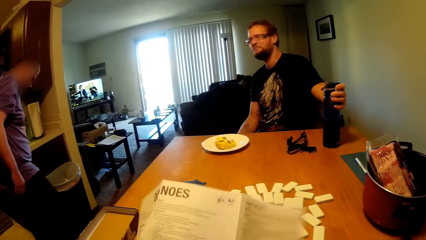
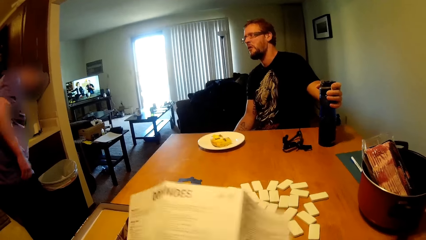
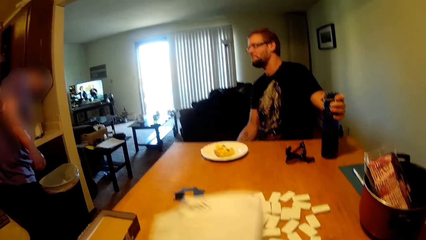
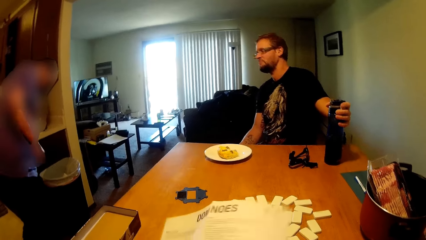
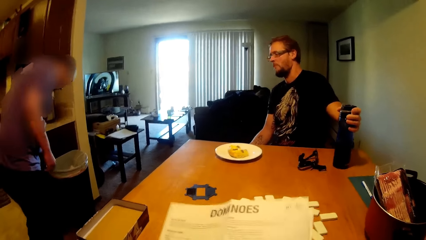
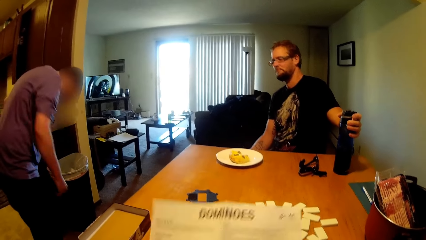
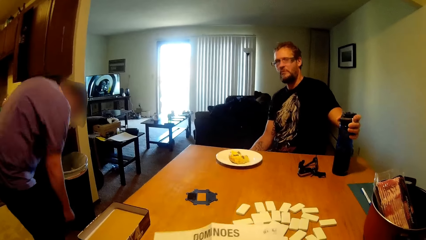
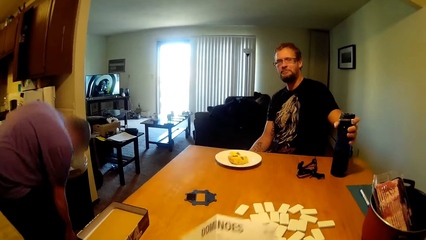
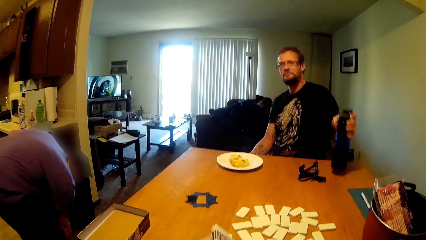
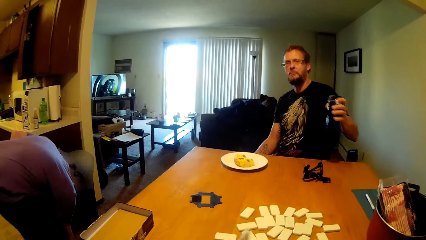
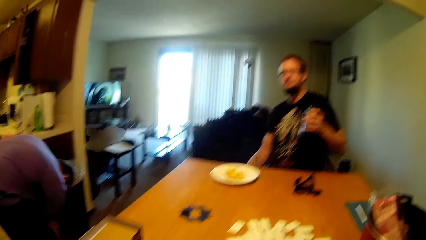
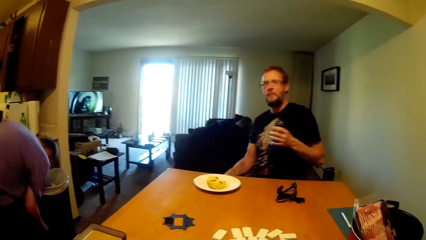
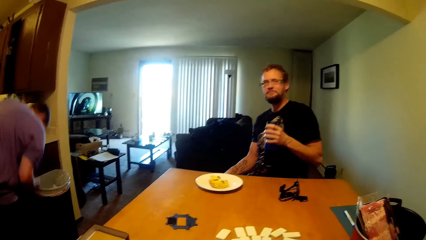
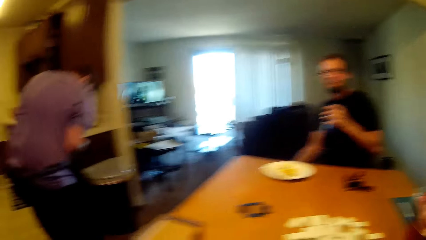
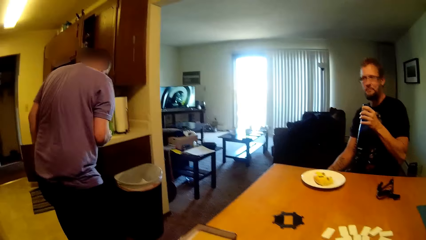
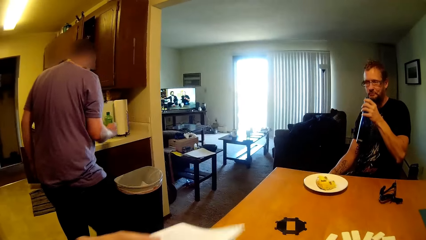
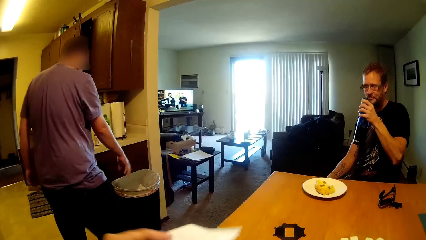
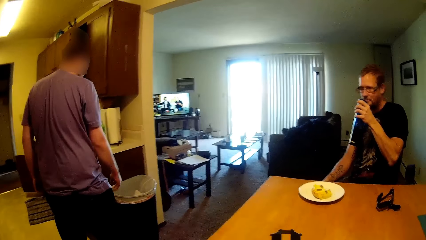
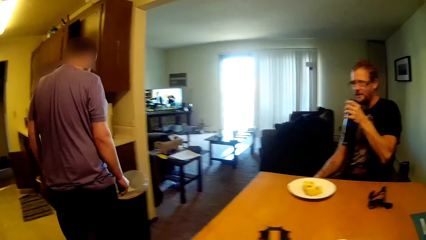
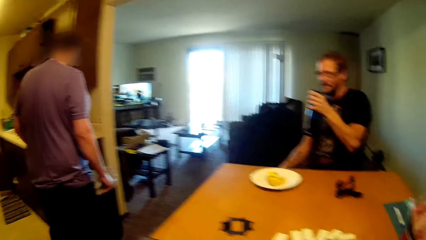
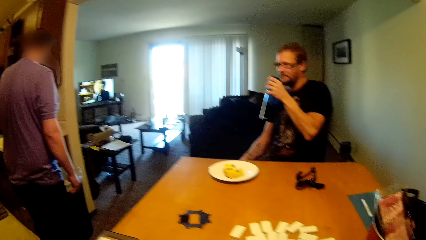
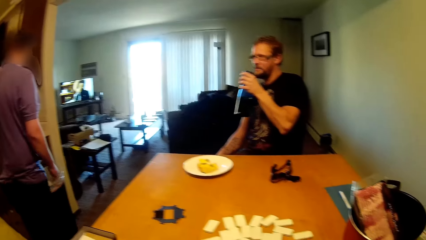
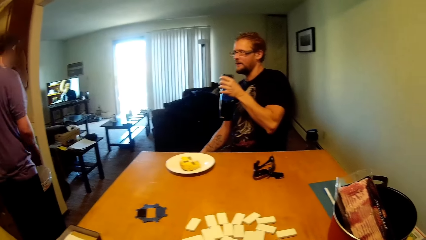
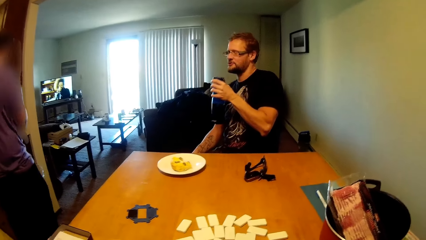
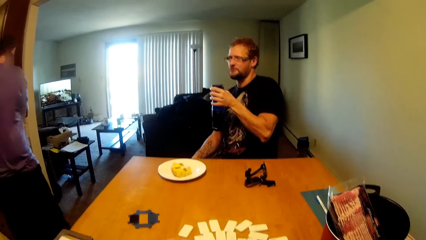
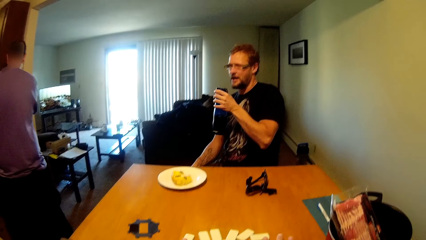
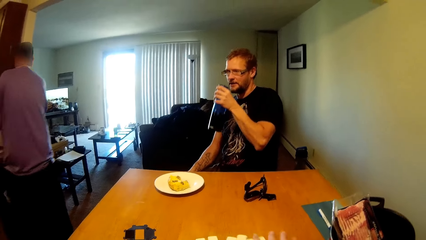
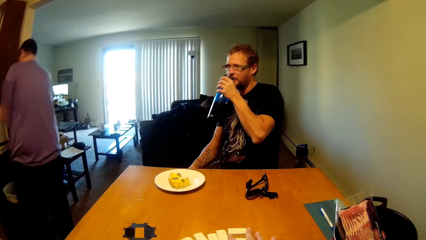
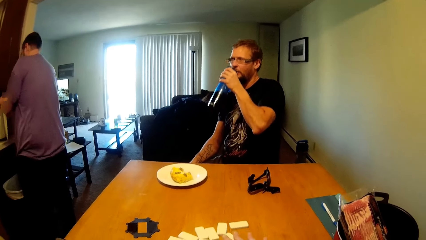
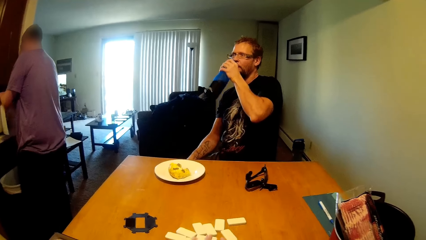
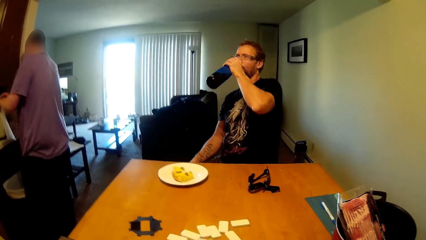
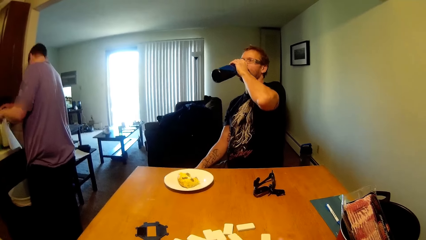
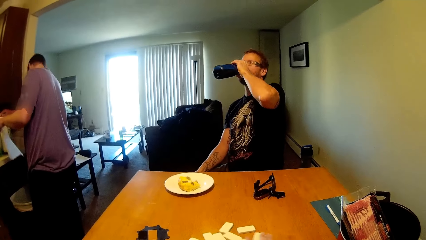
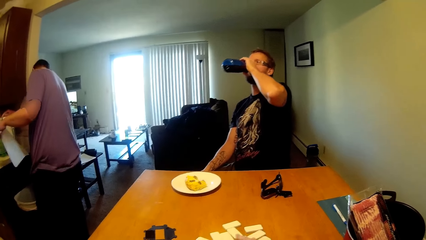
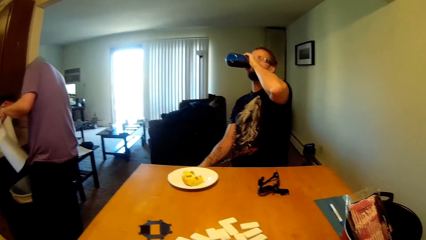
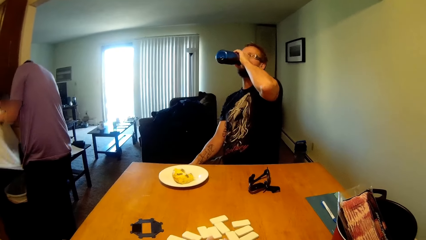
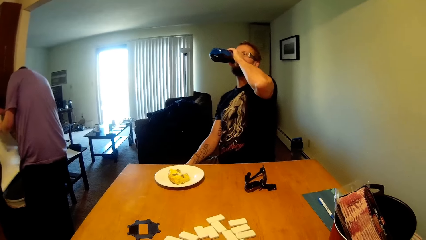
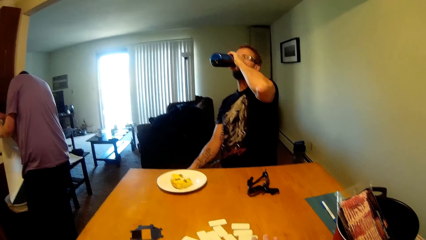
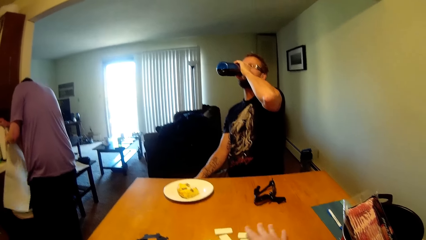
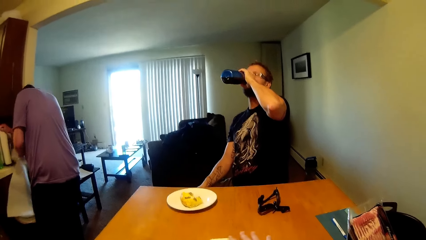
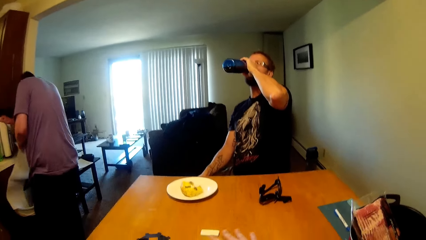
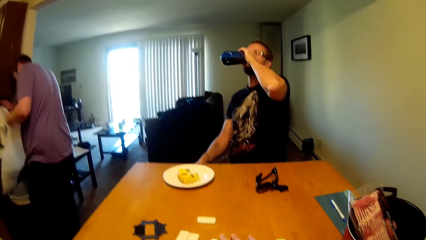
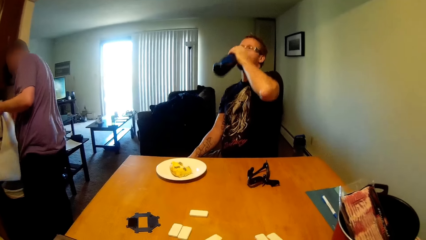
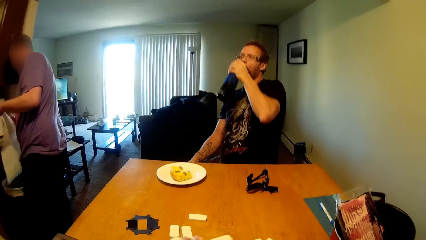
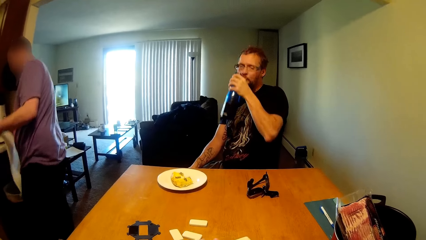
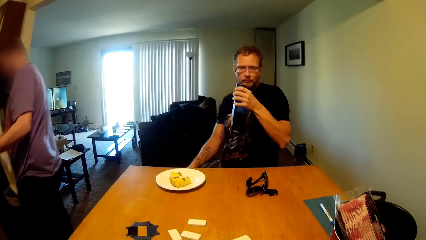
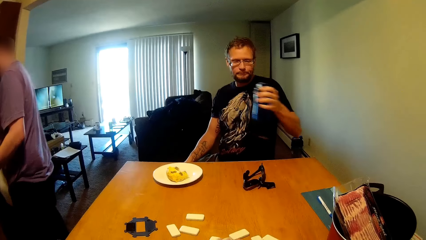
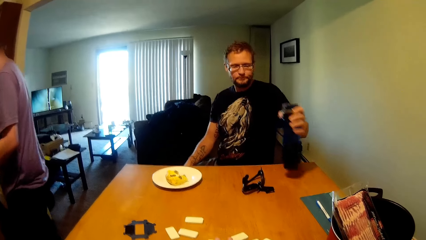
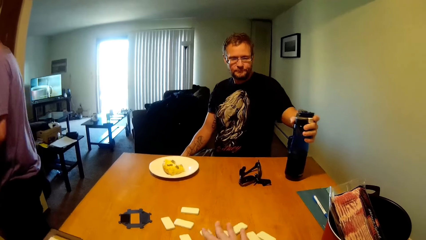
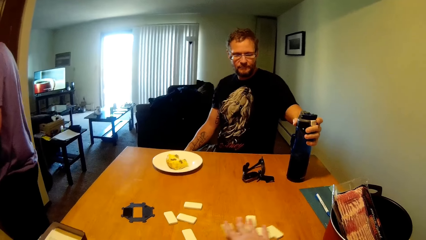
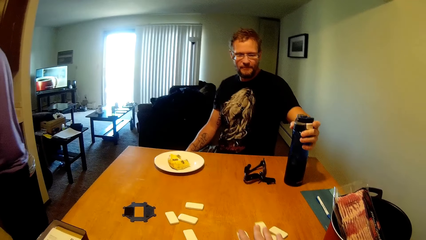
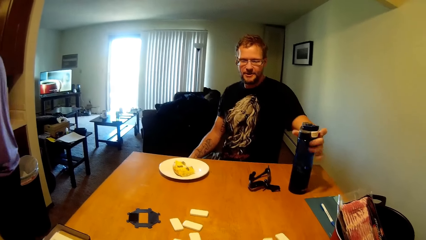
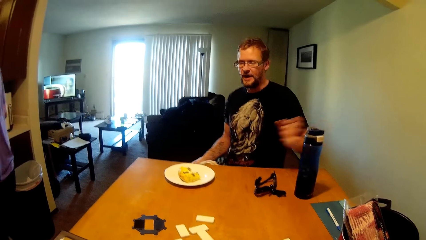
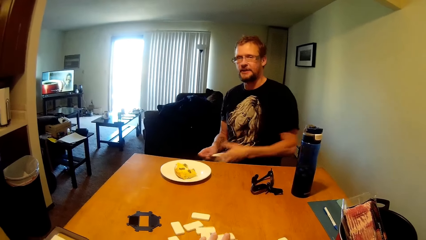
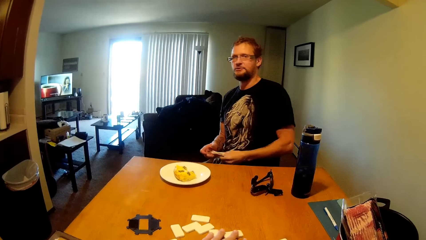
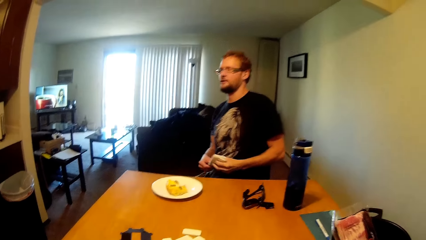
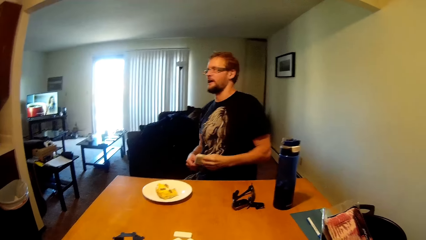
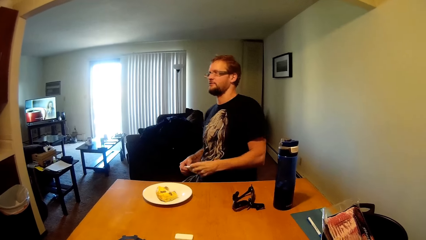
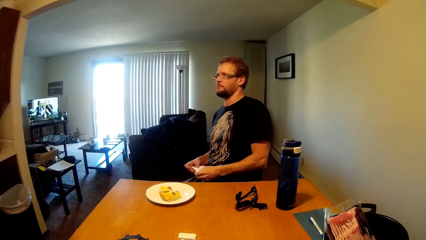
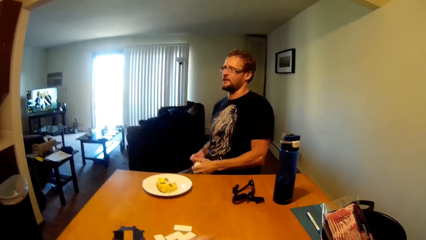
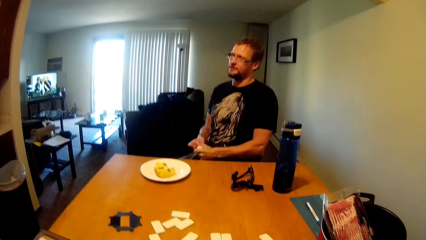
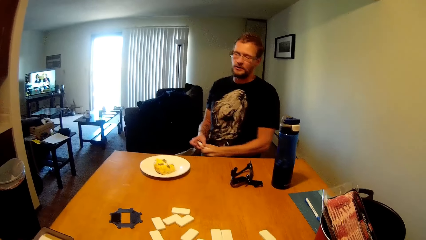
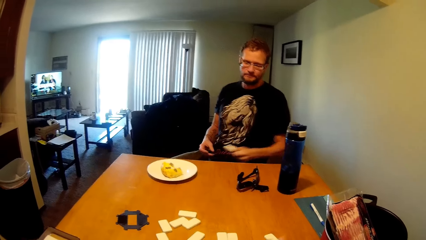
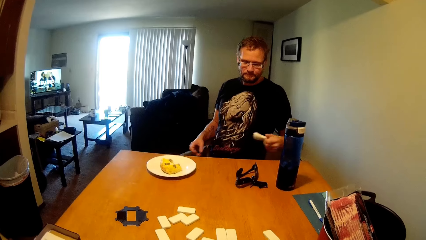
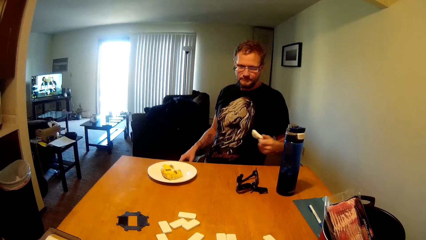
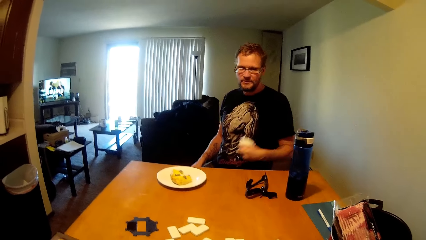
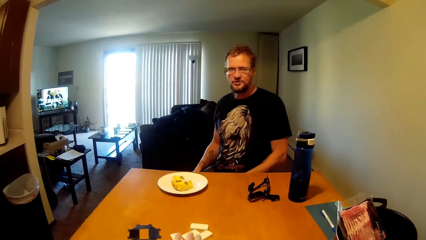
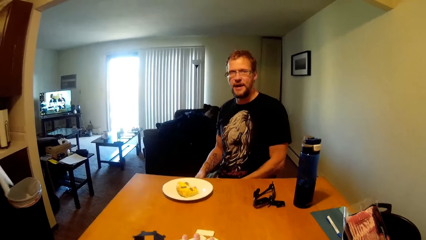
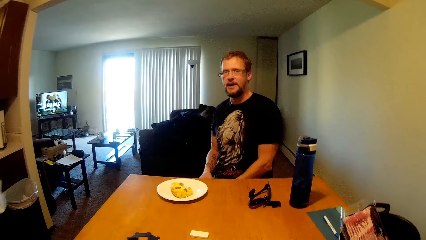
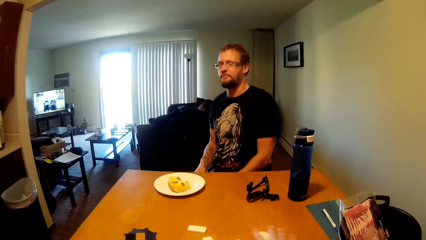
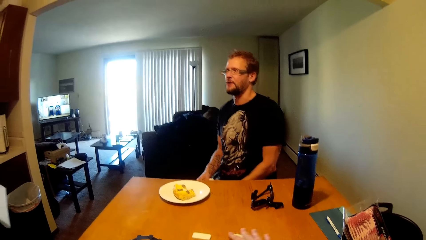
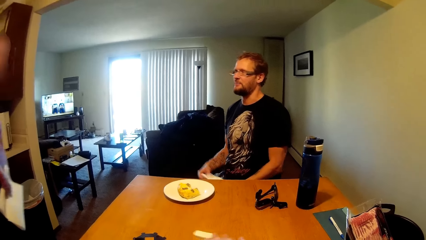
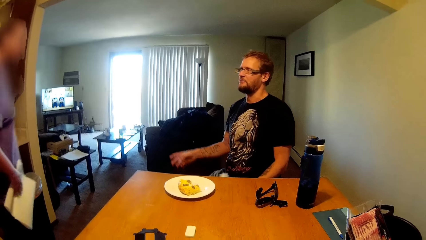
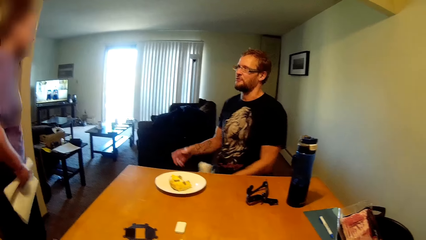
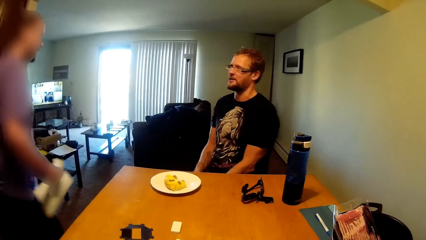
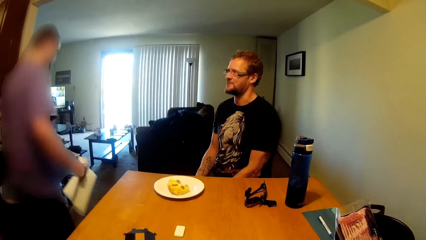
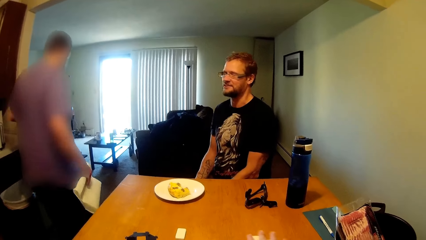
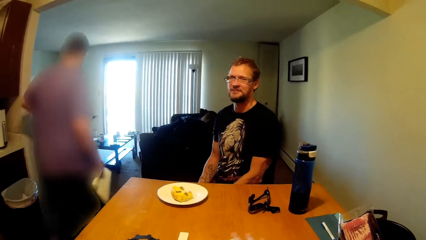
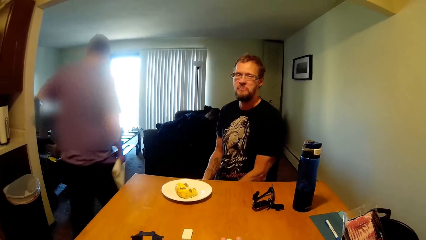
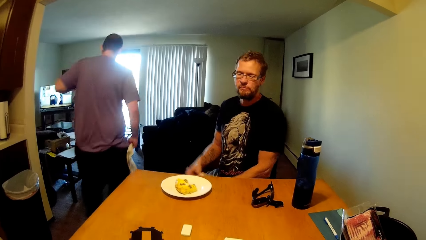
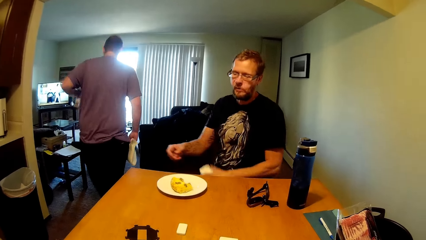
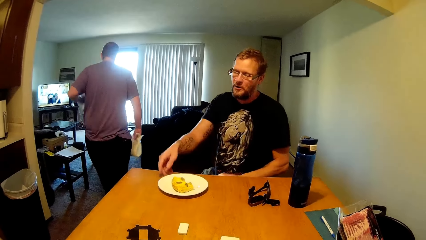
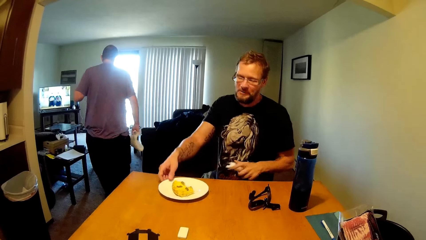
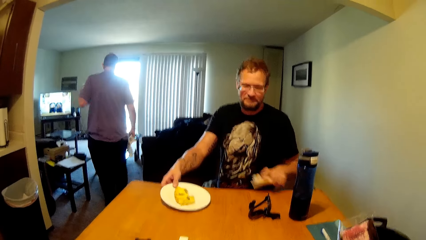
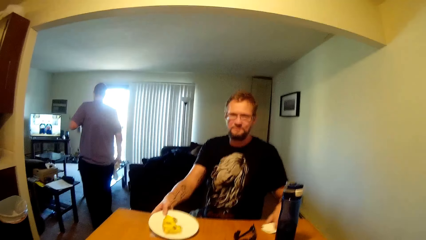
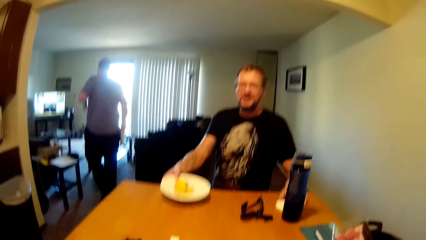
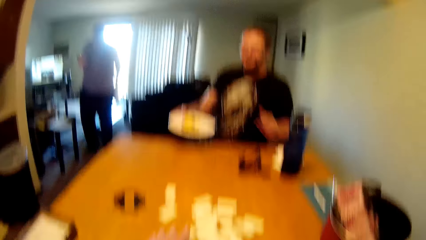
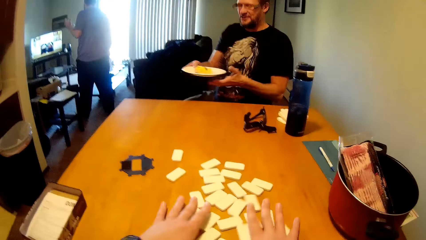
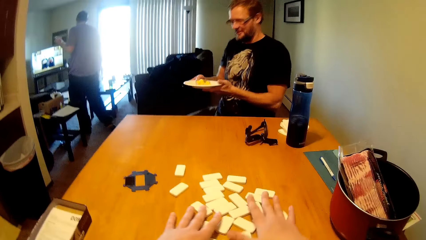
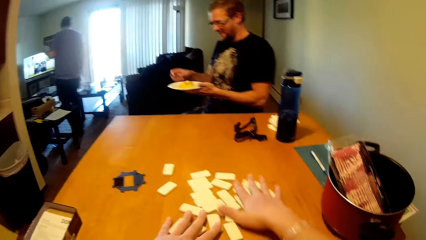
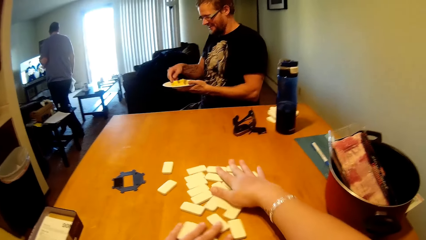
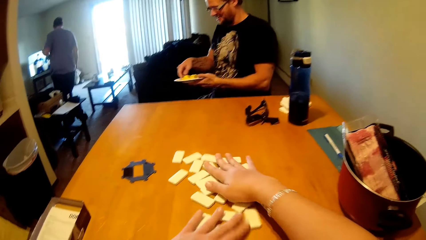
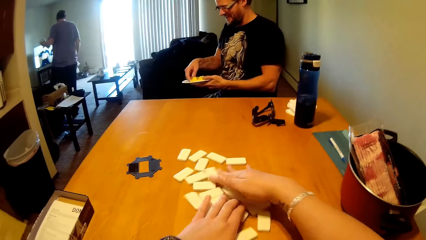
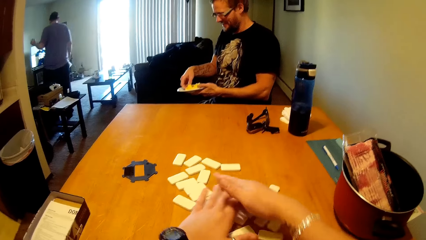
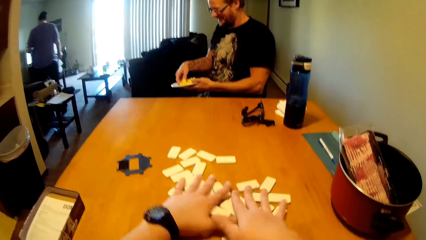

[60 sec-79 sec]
A person picks up a water bottle. Another person bends down. The first person drinks water from the bottle. The first person puts the bottle on the table. The first person grabs the plate and puts a napkin on the table.
